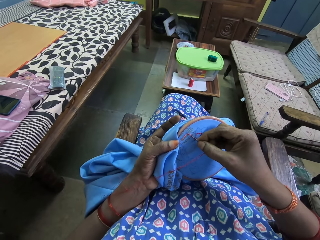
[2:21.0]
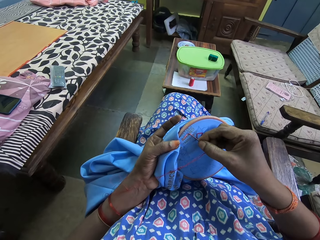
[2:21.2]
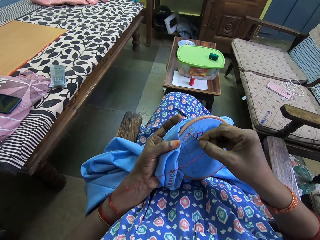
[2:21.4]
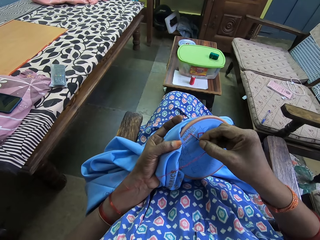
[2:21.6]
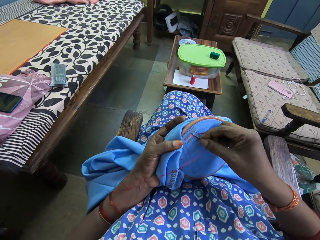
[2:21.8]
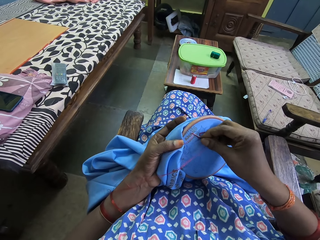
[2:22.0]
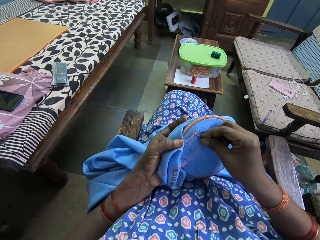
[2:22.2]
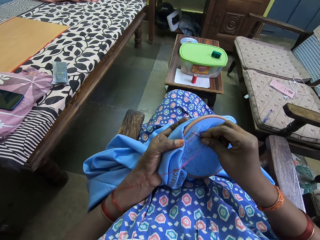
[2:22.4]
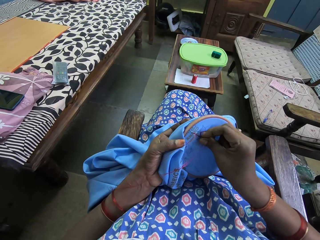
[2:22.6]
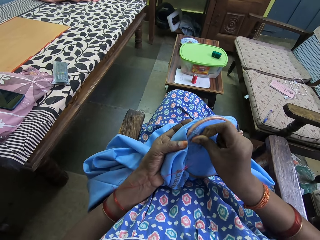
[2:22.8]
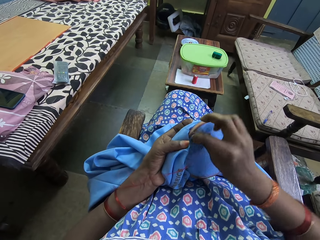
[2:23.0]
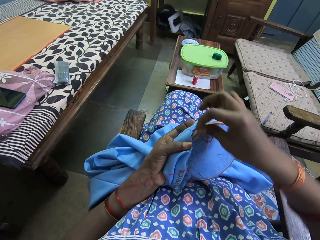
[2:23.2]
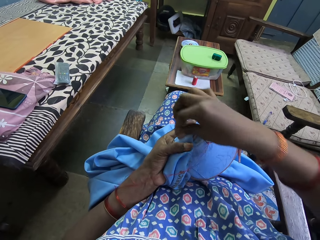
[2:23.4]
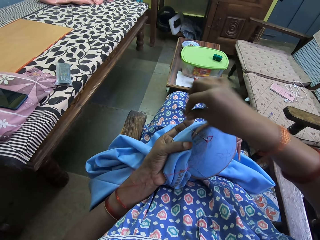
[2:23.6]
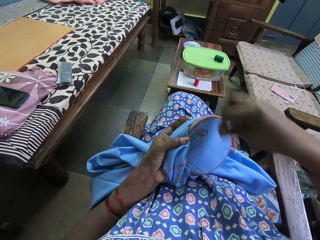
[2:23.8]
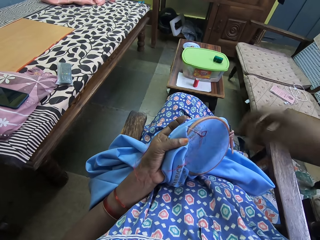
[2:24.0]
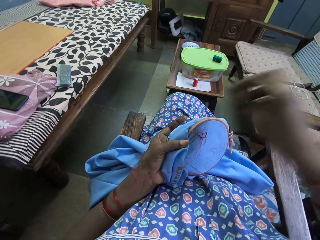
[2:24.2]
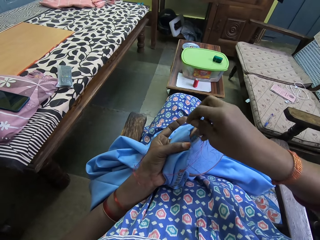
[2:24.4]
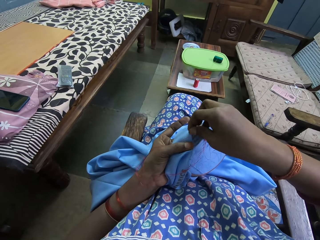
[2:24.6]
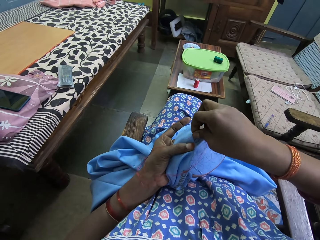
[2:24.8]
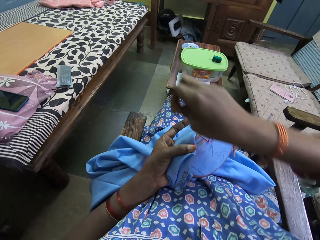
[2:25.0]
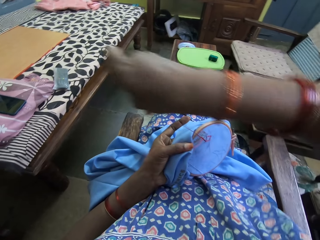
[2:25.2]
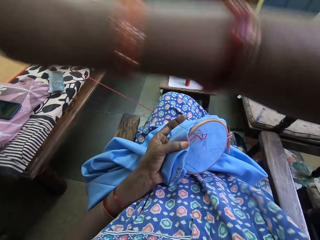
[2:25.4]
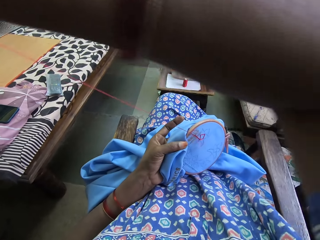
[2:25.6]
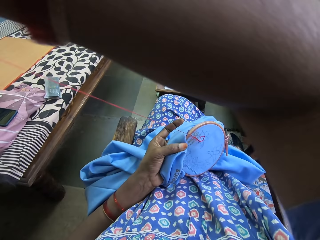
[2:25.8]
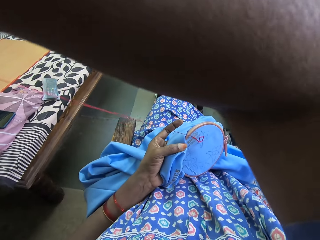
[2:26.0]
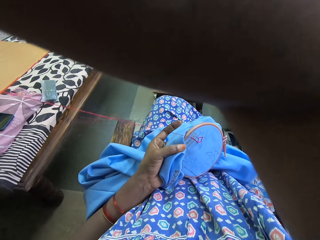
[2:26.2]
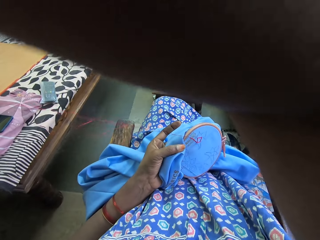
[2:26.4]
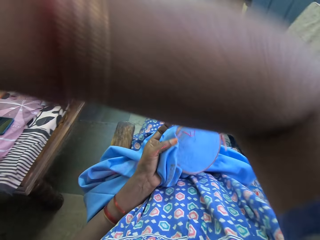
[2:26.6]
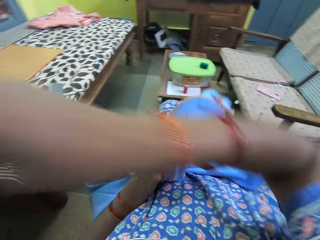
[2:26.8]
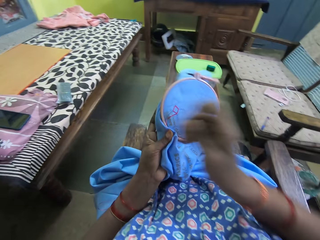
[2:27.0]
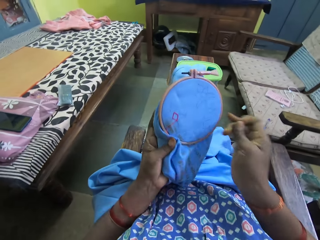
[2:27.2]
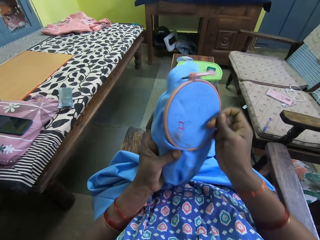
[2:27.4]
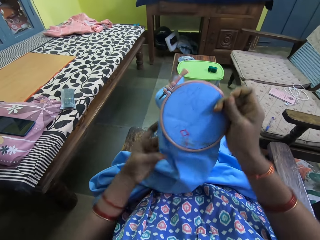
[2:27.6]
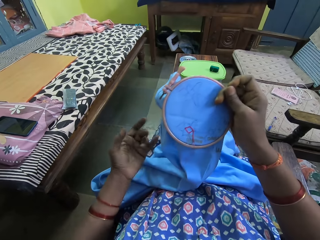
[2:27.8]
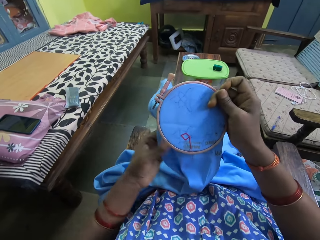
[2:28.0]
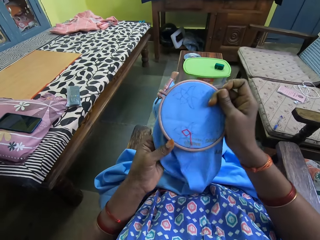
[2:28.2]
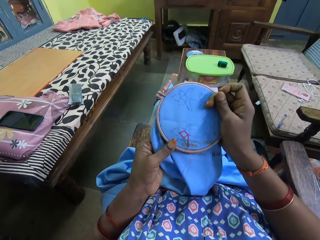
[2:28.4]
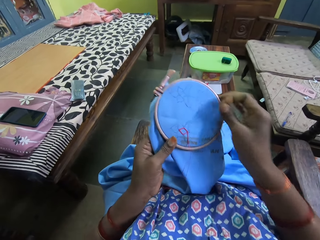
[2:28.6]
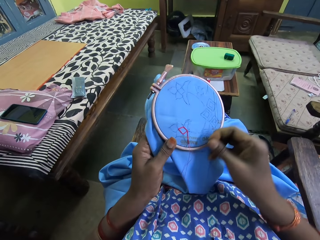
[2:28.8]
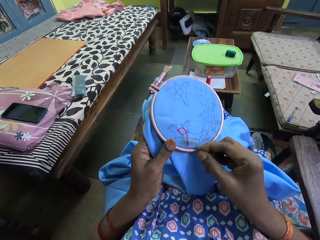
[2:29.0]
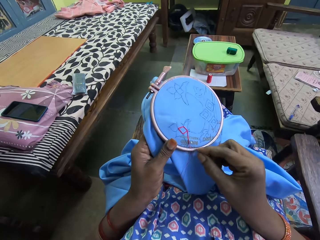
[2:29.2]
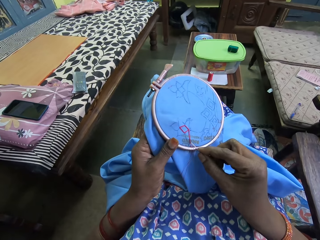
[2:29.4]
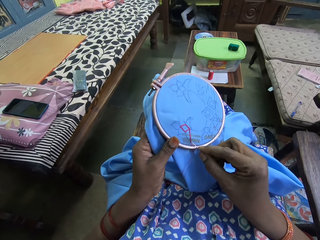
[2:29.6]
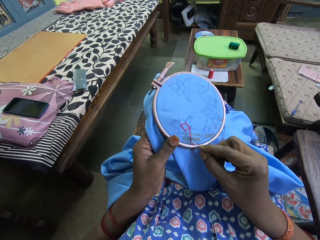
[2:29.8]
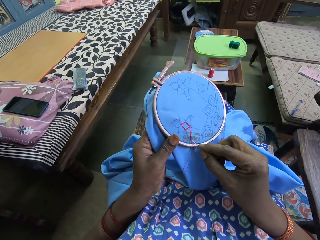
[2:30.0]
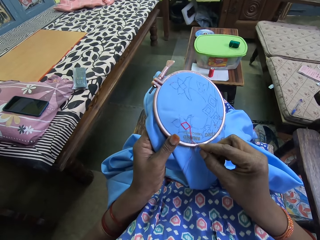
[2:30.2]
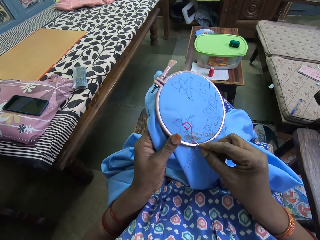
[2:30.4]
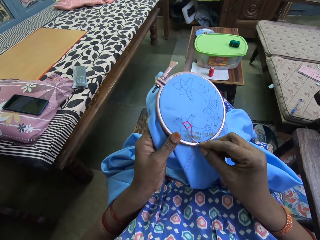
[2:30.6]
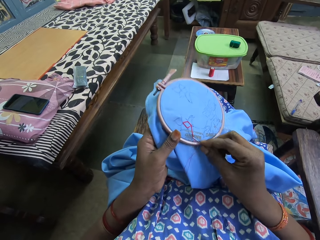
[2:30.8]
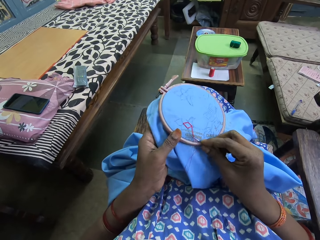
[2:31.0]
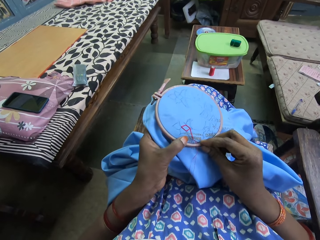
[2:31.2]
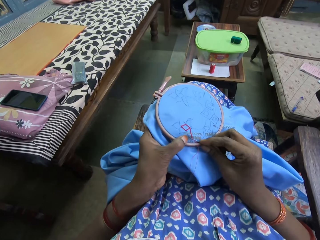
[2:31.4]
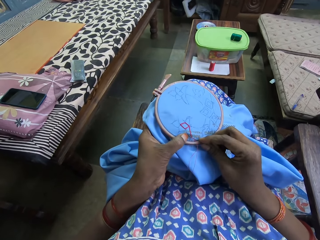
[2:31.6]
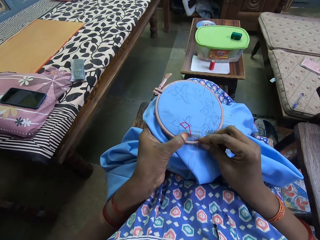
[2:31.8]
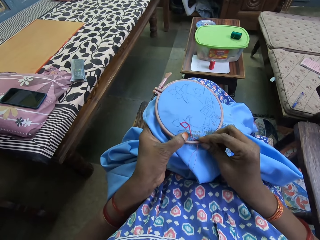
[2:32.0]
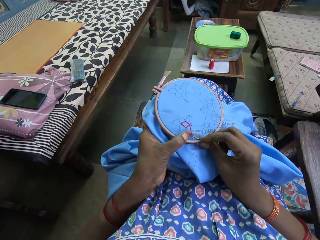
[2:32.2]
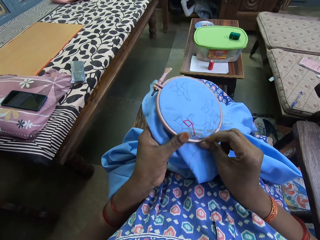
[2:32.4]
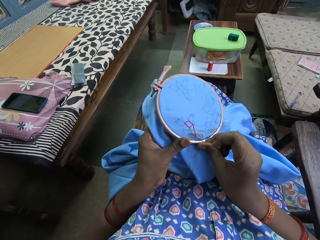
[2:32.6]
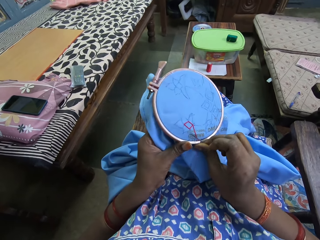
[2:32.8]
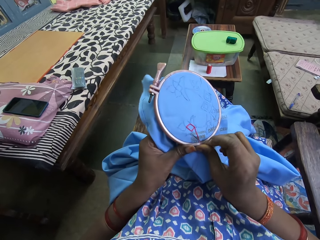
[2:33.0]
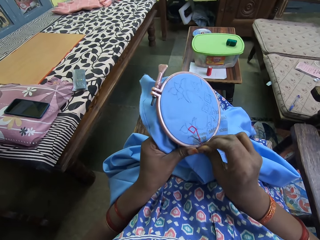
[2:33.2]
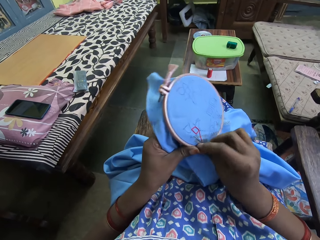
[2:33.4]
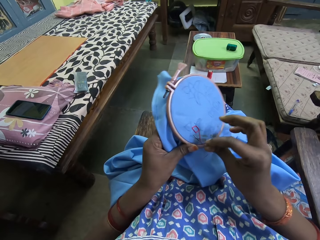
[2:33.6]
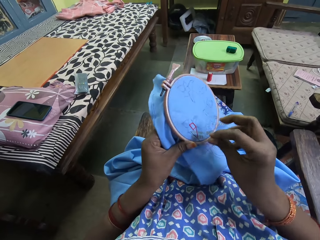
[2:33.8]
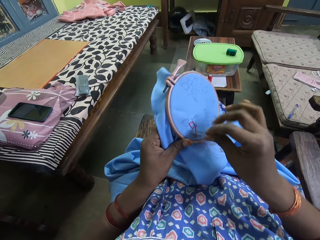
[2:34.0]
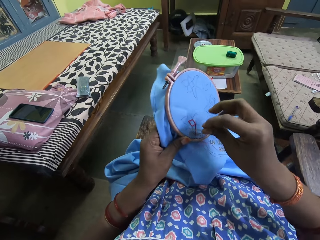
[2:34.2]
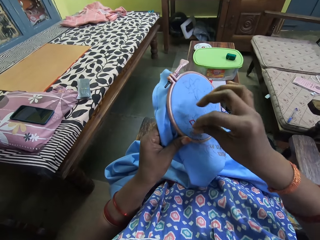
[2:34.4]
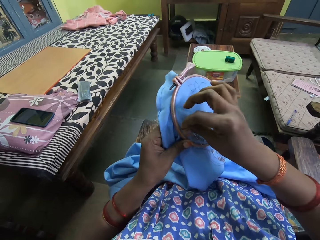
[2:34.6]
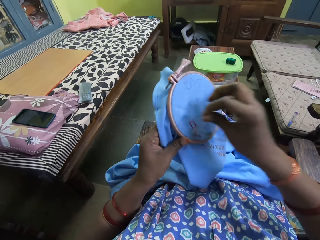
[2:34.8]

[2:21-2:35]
The camera wearer lifts the embroidery hoop on the piece of fabric with her left hand. She holds the embroidery hoop with the piece of fabric in it with her left hand. She turns the embroidery hoop with the piece of fabric in it with her left hand. She holds the embroidery hoop with the piece of fabric in it with her left hand. She embroiders the piece of fabric in the embroidery hoop in her left hand with a needle and a thread in her right hand. She adjusts the embroidery hoop on the piece of fabric with her left hand.

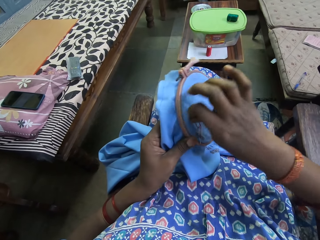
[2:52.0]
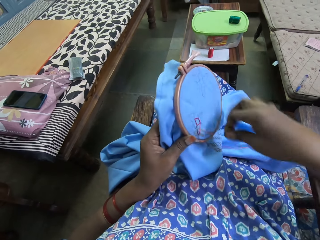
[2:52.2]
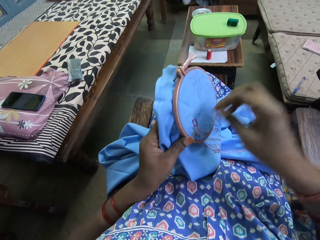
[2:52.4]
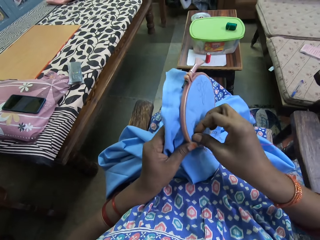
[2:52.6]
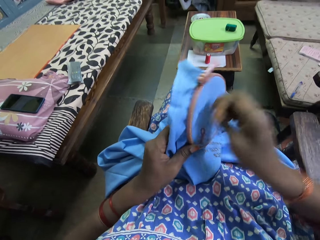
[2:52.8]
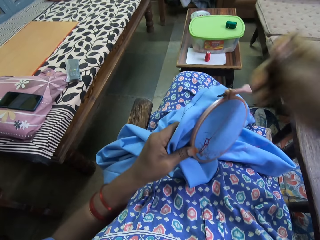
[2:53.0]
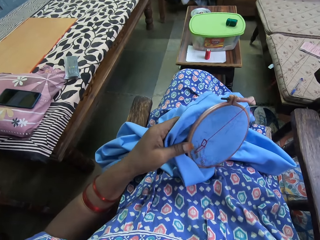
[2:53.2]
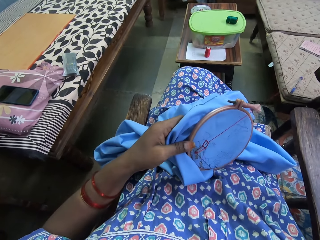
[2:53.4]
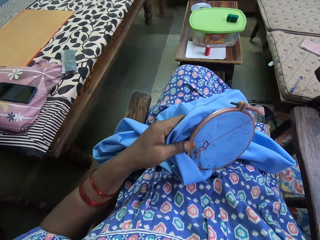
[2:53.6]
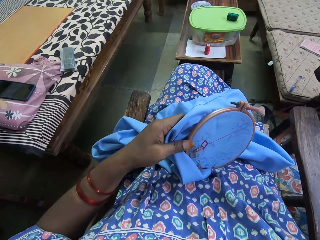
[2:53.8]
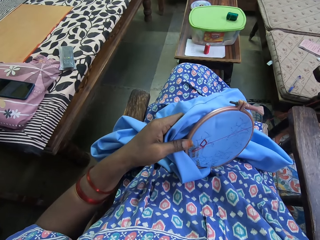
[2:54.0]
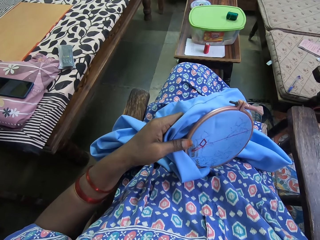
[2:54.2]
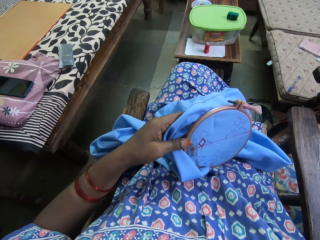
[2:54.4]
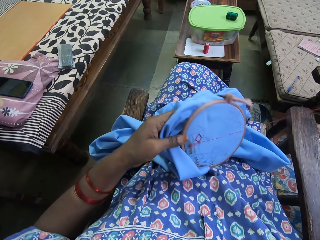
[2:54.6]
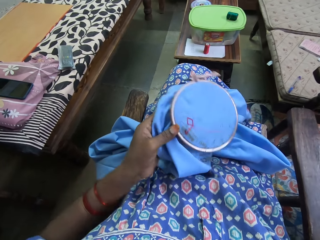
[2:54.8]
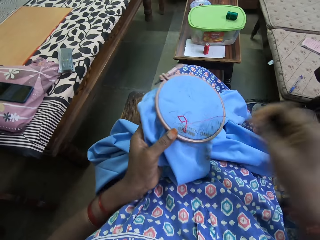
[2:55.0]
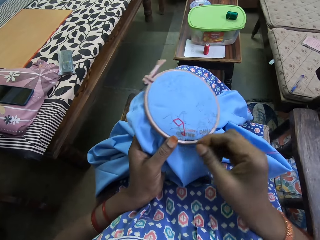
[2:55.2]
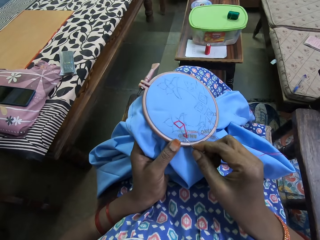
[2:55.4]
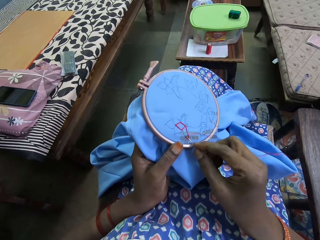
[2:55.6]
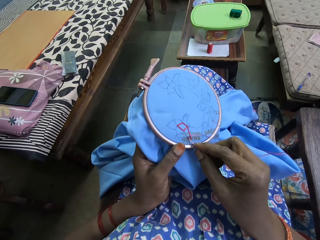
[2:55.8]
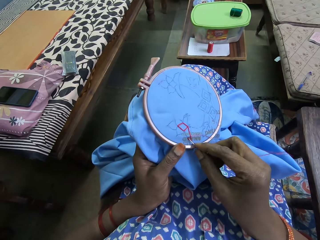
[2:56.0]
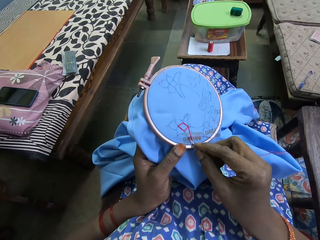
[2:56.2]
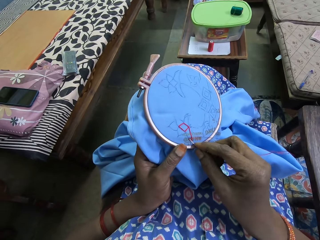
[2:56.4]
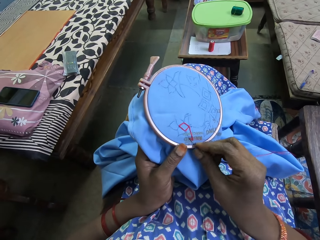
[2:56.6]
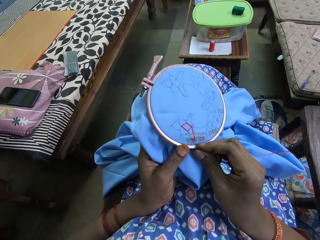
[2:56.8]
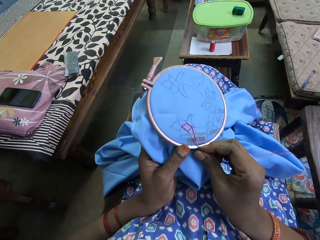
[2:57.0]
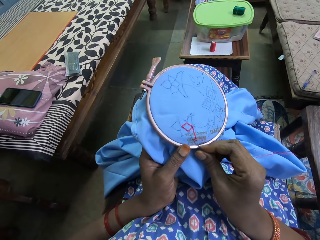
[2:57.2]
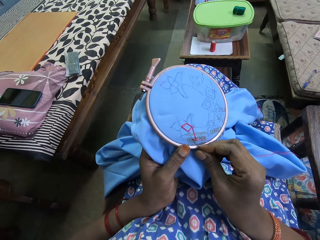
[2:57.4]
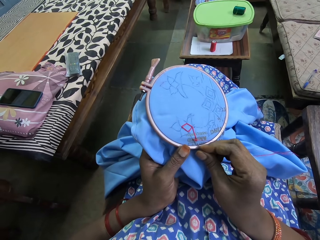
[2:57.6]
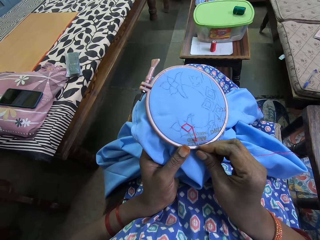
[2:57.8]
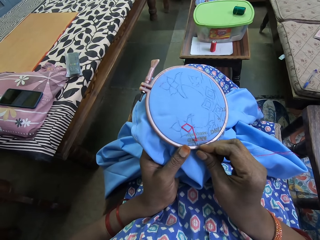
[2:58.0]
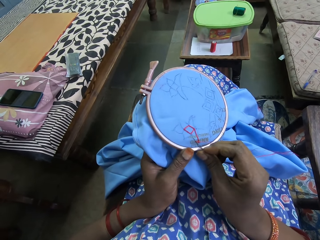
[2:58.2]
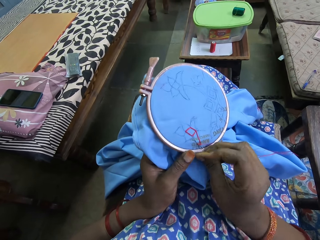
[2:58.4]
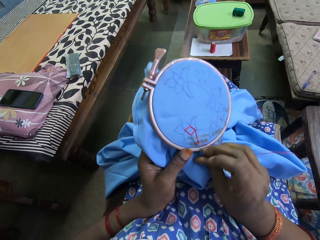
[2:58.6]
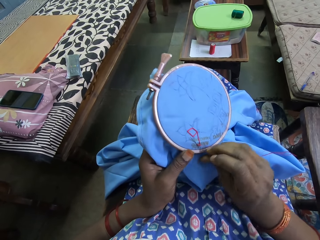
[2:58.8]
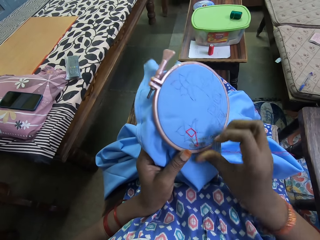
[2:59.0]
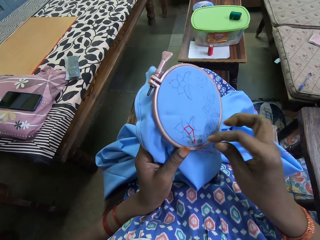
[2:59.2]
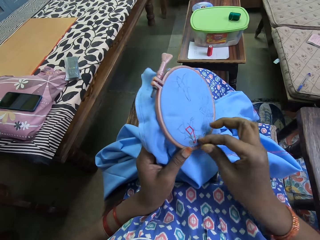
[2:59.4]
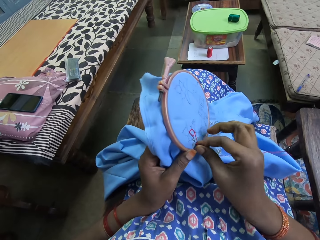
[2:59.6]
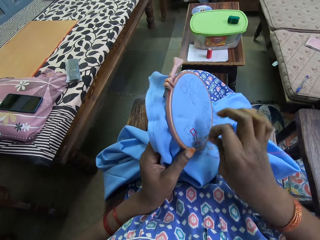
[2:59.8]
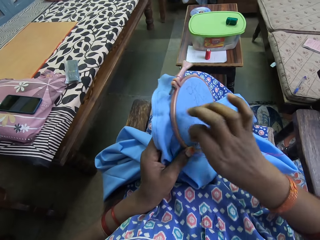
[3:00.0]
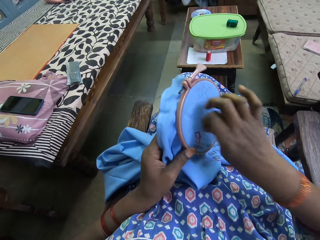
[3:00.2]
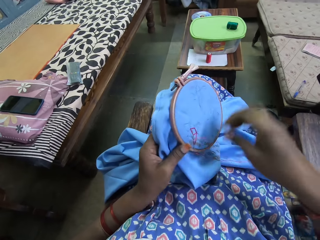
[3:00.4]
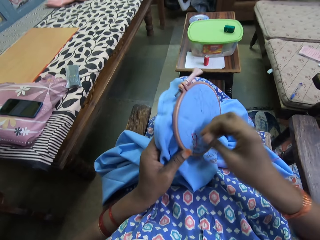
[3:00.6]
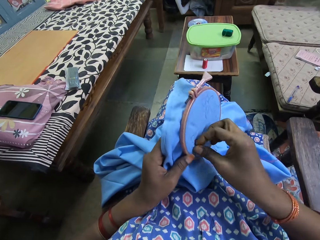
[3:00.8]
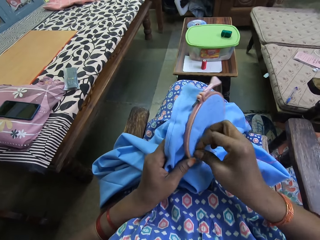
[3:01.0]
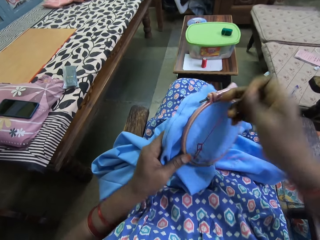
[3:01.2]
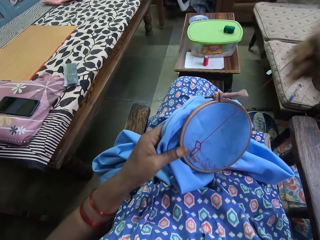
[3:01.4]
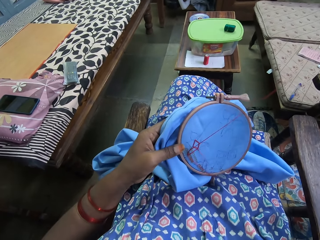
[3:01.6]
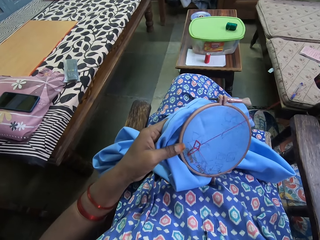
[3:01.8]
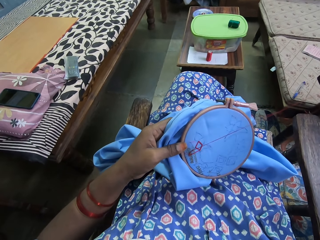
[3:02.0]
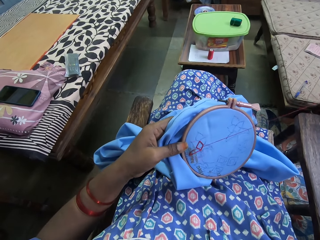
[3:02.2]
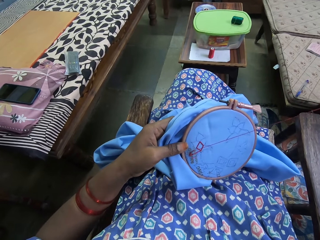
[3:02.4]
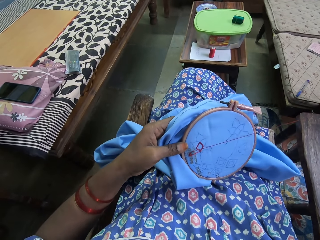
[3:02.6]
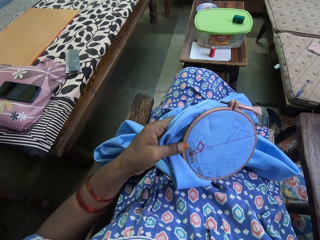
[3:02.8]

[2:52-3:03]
The camera wearer adjusts the embroidery hoop on the piece of fabric with her left hand. She embroiders the piece of fabric in the embroidery hoop in her left hand with a needle and a thread in her right hand. She adjusts the embroidery hoop on the piece of fabric with her left hand.
